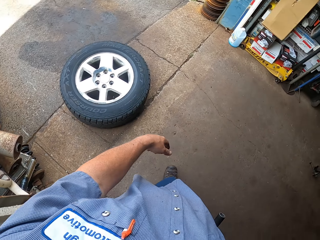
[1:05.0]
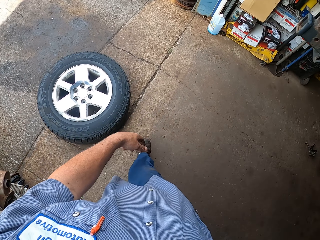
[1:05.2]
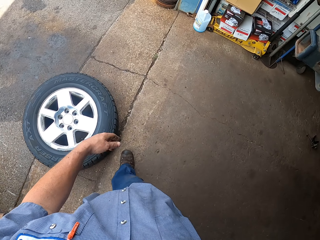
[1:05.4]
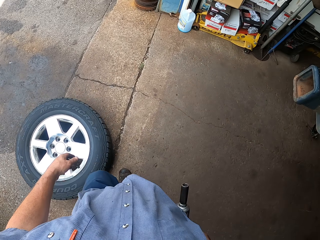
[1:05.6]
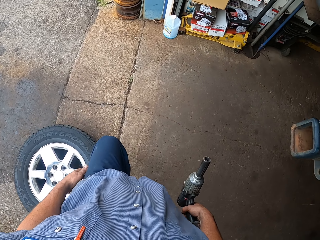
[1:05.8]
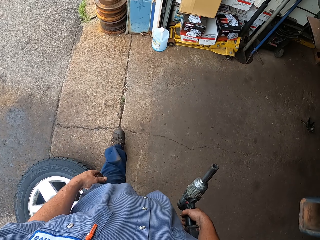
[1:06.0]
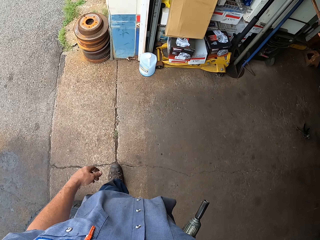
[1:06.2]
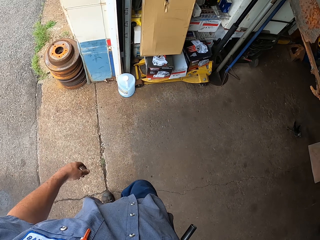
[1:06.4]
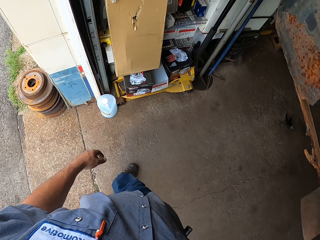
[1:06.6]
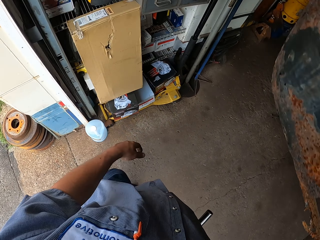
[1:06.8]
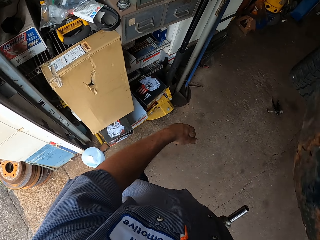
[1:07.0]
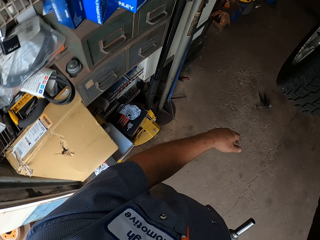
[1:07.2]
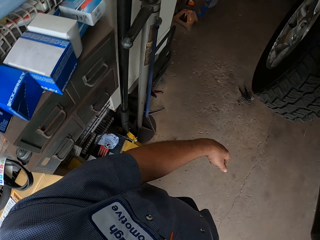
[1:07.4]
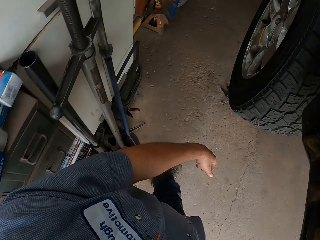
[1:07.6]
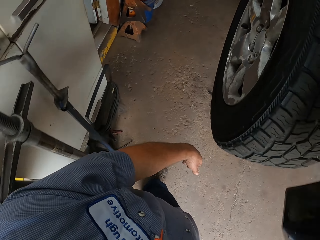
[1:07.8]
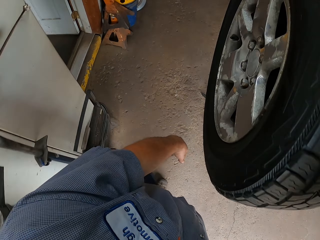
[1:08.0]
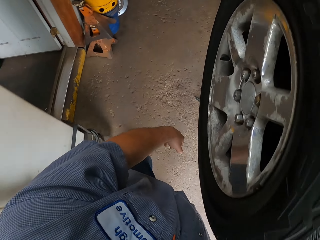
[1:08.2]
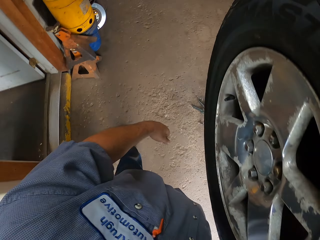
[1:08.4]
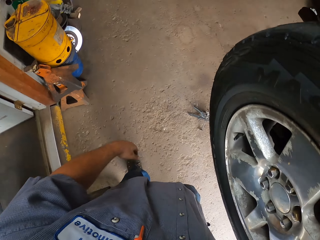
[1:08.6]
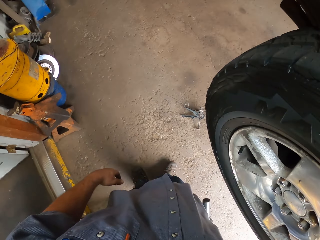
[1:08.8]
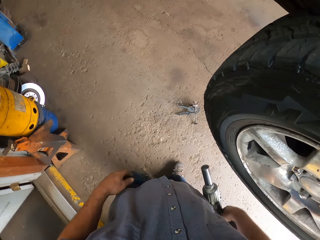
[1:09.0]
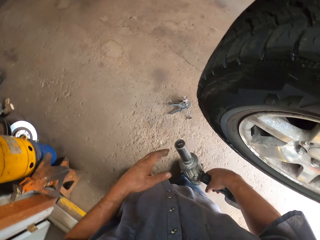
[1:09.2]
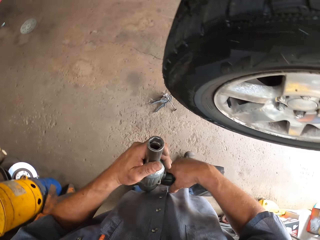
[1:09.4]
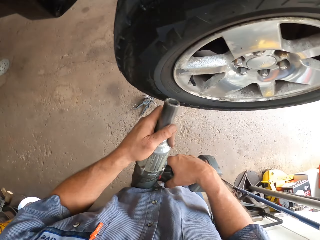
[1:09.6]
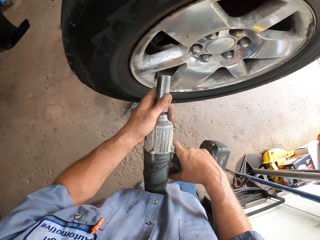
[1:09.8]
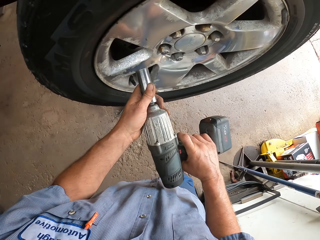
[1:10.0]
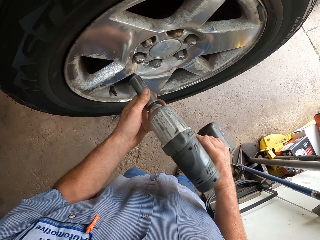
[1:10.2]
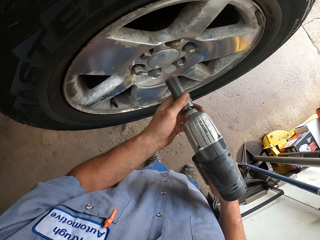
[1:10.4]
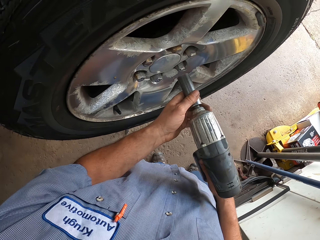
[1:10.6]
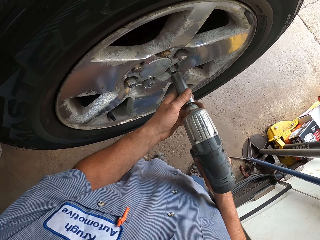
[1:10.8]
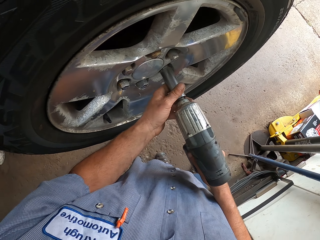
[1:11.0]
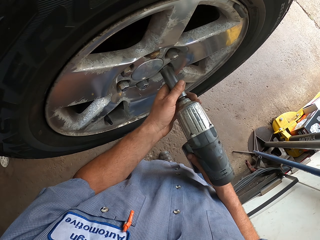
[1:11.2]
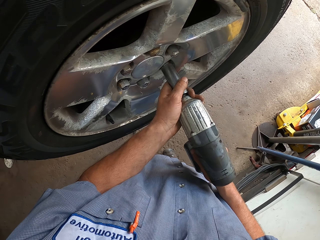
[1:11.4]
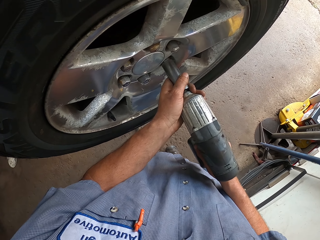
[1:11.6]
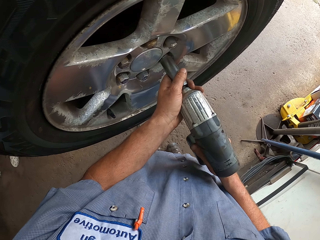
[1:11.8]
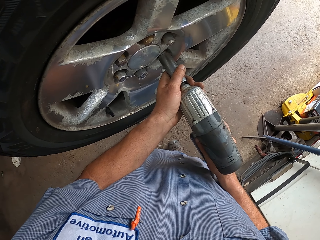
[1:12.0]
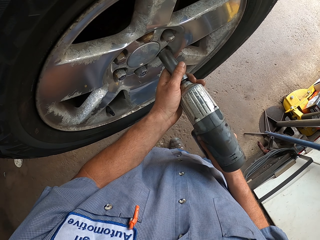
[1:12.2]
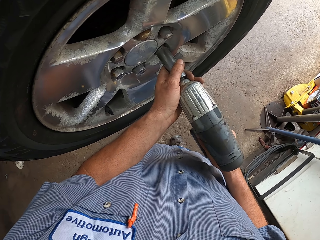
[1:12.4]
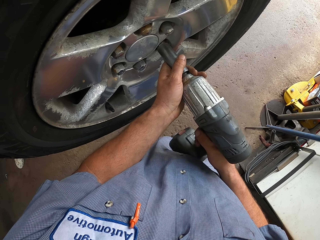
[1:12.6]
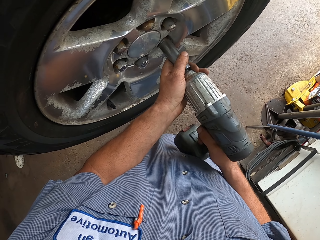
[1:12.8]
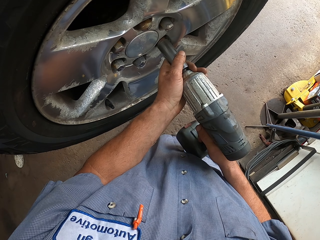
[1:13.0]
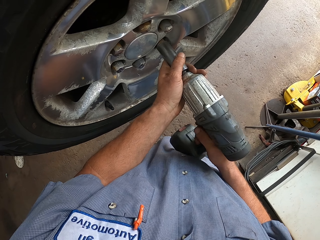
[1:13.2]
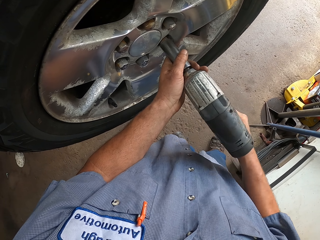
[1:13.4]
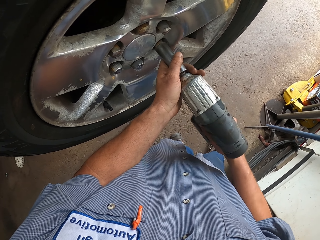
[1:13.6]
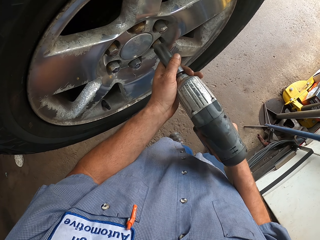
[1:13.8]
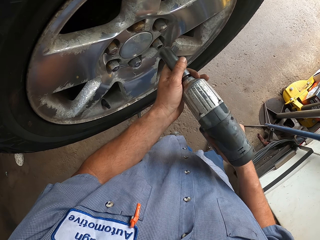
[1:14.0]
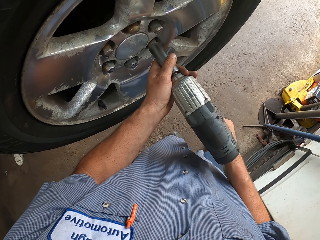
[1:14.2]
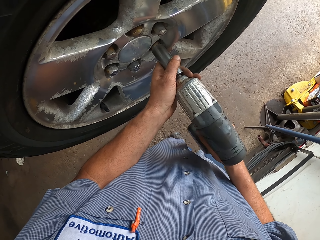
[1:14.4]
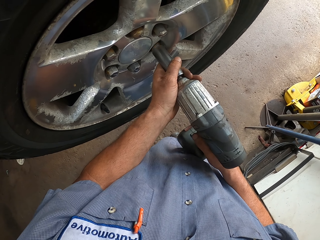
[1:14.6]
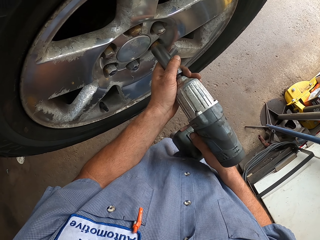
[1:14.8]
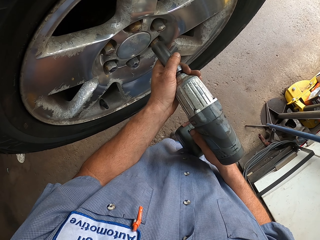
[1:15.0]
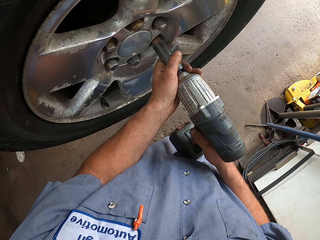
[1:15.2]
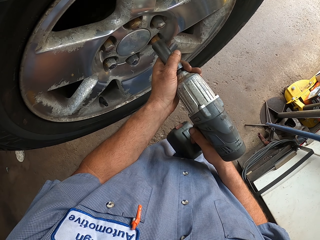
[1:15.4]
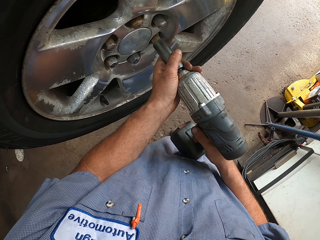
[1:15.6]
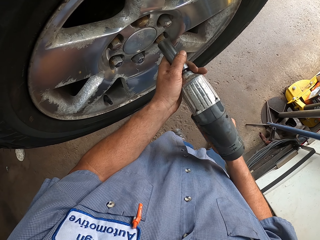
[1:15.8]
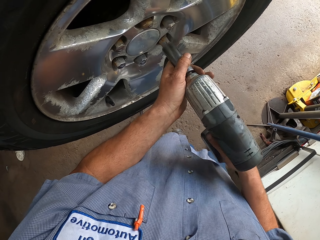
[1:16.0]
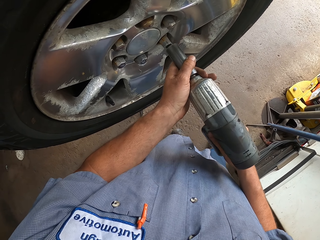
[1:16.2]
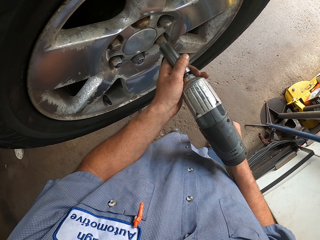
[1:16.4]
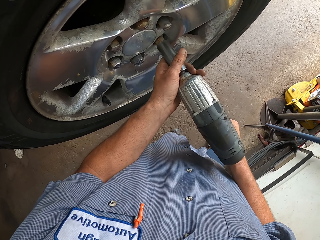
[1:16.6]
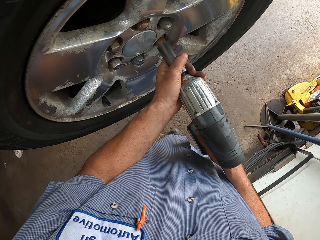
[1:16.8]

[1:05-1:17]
The camera wearer holds the driver. They lift the impact driver. They place the impact driver on the bolt. They remove the bolt with the impact driver.

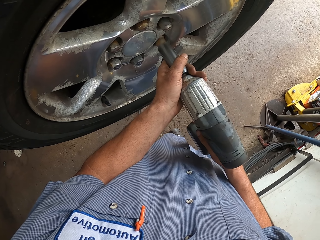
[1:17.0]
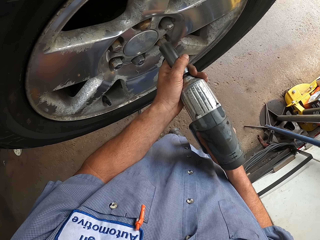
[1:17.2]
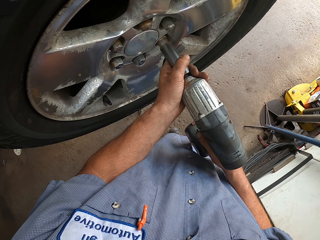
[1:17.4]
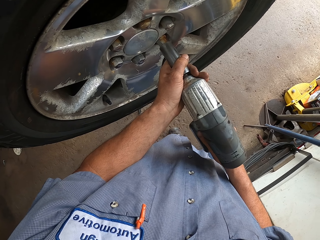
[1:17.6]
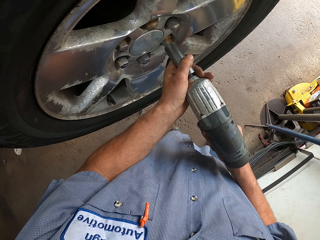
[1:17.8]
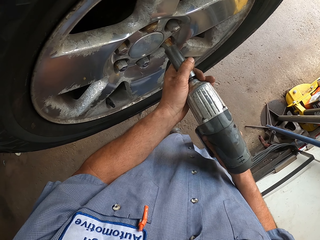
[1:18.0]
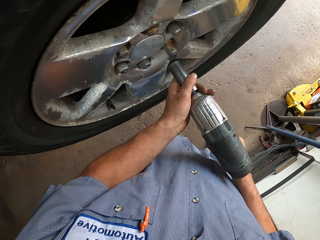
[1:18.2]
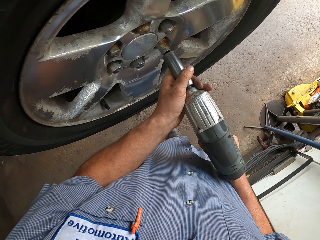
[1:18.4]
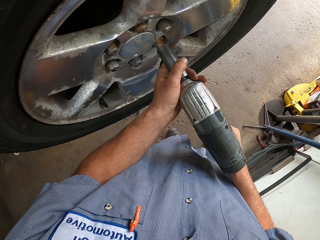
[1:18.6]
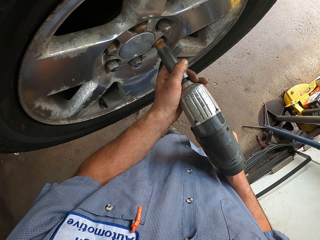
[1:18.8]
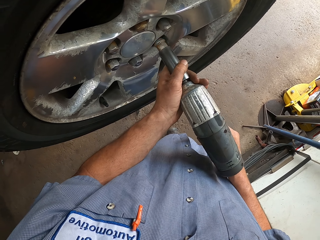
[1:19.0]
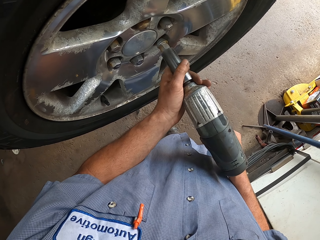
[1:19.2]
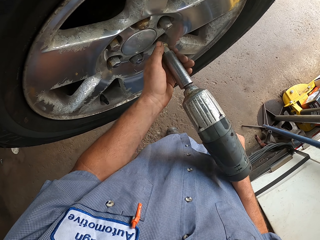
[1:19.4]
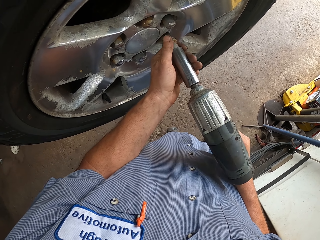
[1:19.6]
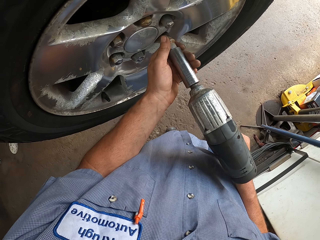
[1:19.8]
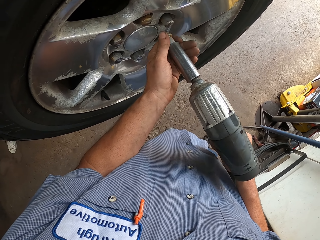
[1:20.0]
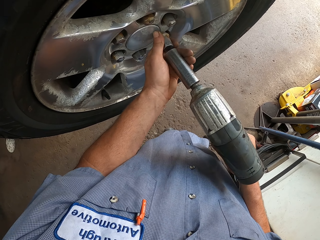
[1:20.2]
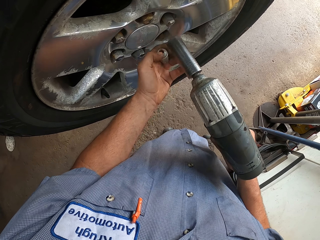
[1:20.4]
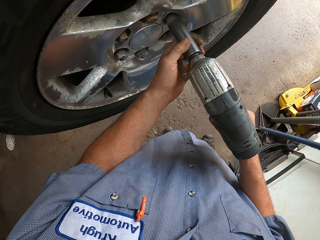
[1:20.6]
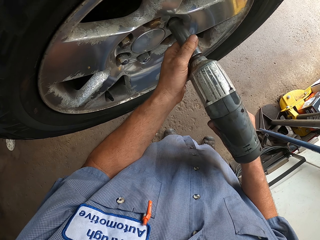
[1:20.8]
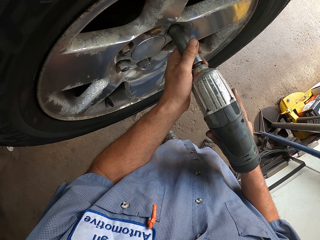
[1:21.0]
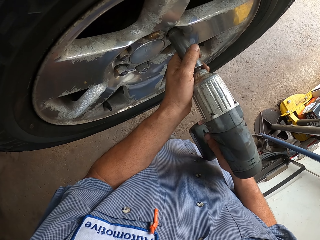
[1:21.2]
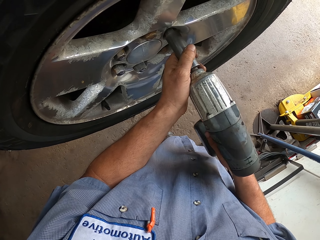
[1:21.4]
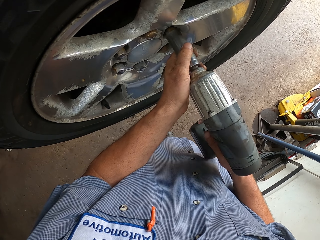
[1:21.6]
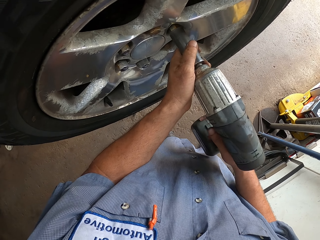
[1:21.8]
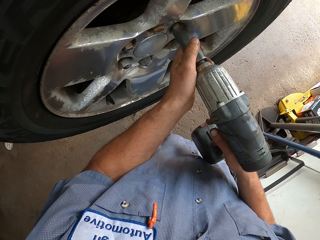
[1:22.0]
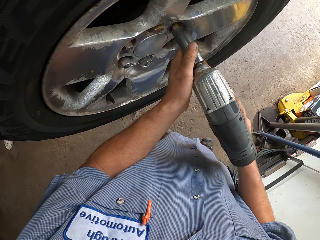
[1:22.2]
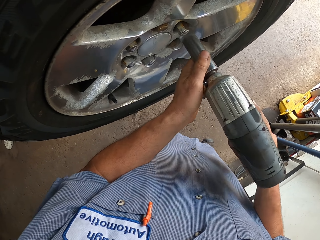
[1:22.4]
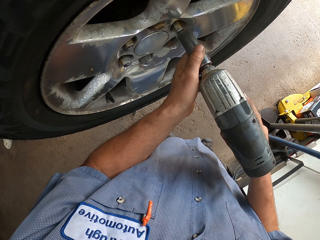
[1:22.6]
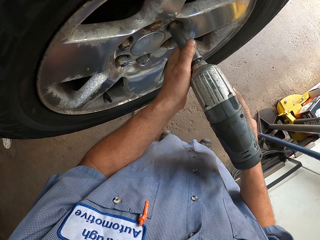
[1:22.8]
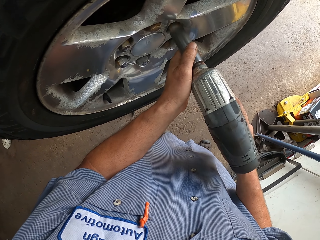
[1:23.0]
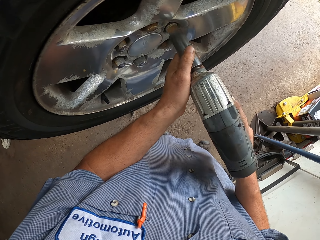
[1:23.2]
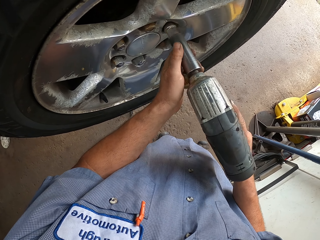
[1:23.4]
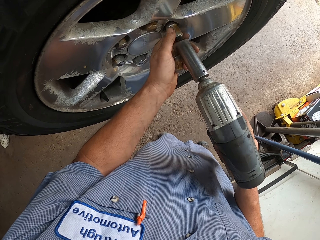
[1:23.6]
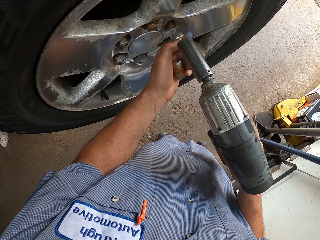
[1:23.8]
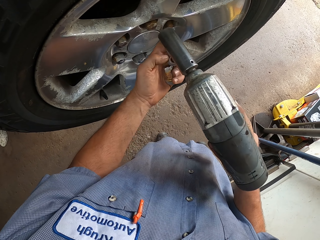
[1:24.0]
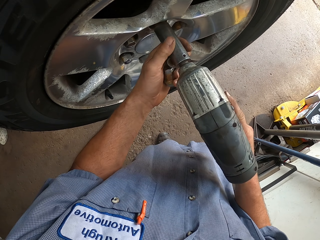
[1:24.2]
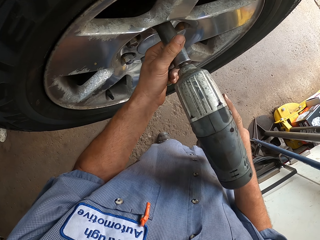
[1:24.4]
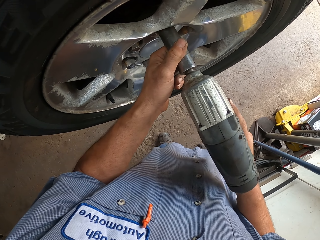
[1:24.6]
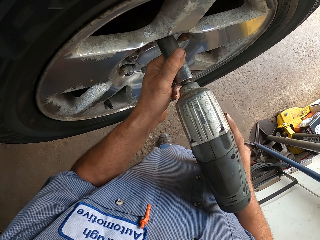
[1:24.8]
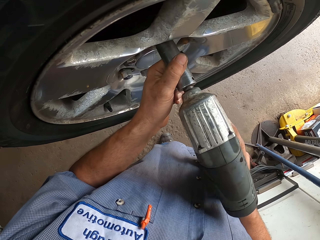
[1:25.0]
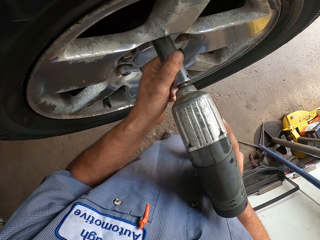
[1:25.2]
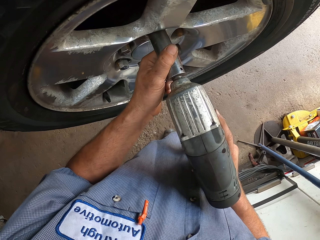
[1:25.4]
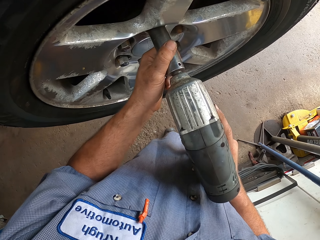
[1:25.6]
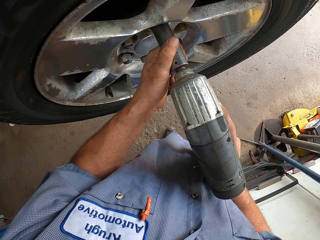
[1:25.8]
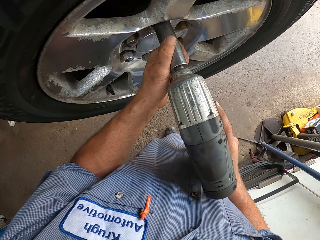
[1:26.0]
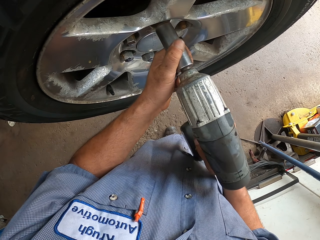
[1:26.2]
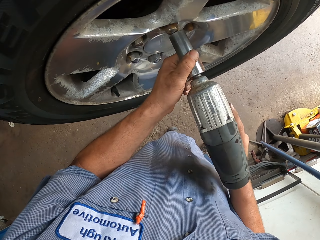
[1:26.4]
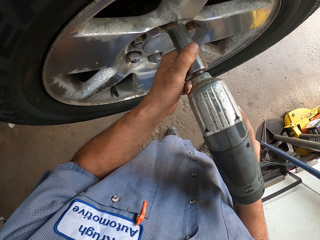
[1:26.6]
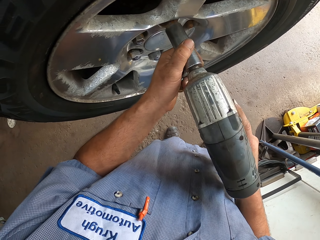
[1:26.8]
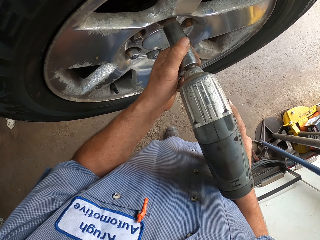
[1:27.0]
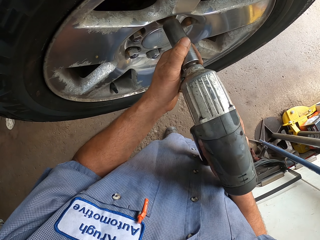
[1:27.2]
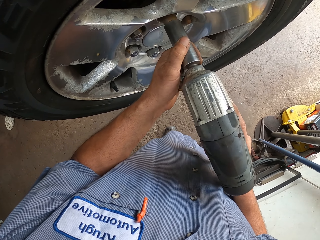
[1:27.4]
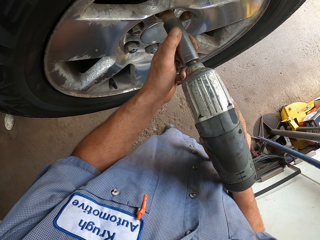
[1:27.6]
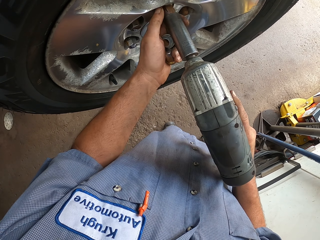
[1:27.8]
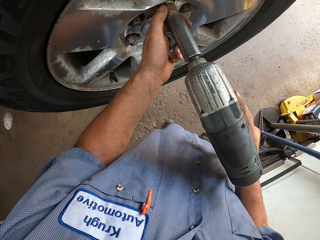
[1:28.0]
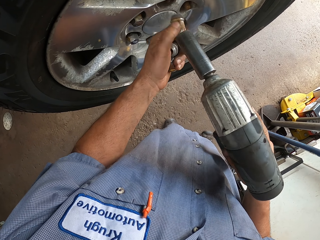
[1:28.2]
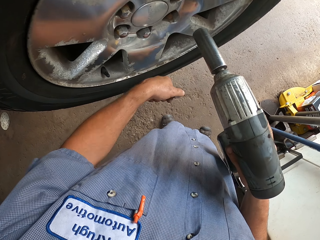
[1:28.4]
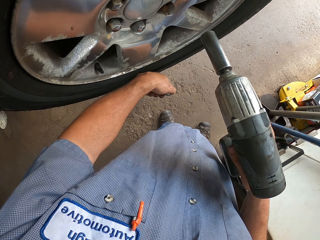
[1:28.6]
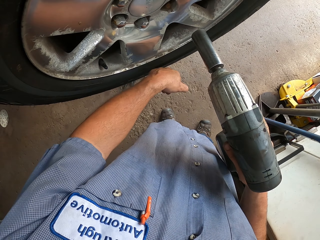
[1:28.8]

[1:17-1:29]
The camera wearer pulls the bolt from the impact driver. They move the impact driver. They remove the bolt with the impact driver. They pull the bolt with the left hand. They move the impact driver. They remove the bolt with the impact driver. They pull the bolt with the left hand.
